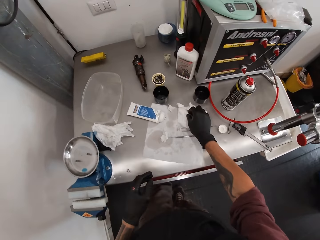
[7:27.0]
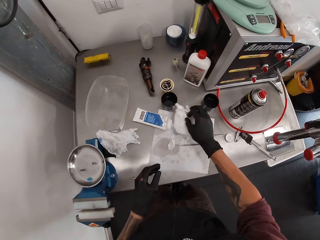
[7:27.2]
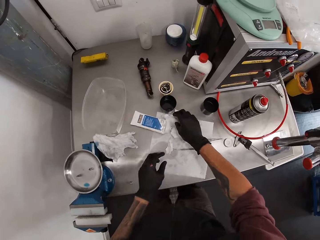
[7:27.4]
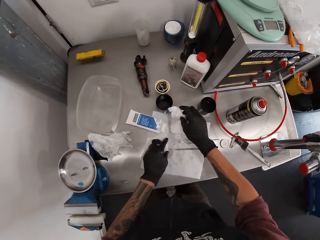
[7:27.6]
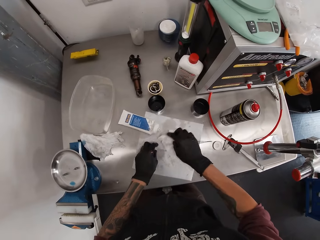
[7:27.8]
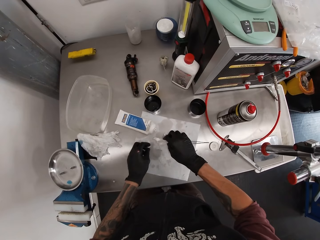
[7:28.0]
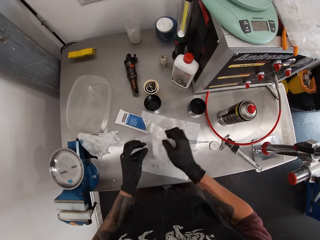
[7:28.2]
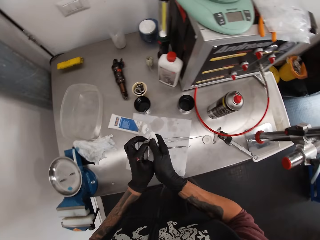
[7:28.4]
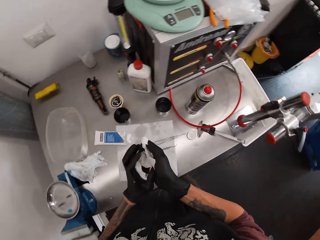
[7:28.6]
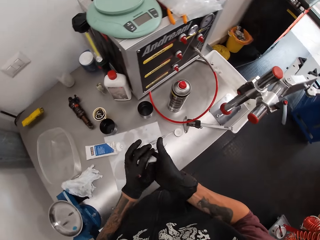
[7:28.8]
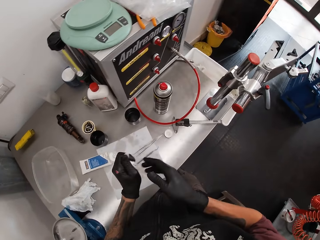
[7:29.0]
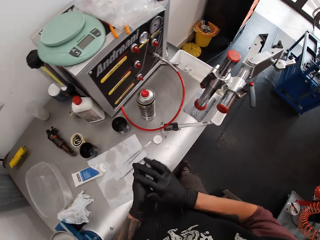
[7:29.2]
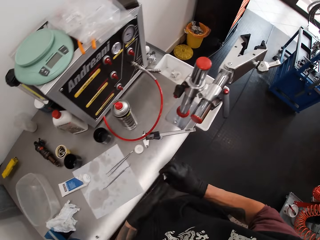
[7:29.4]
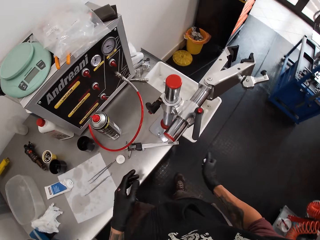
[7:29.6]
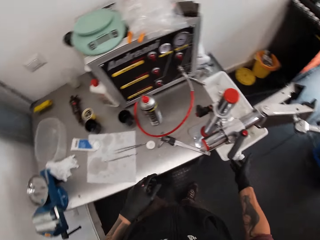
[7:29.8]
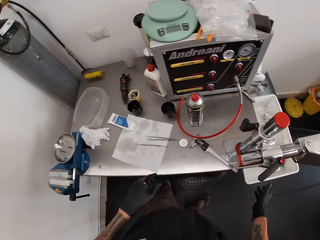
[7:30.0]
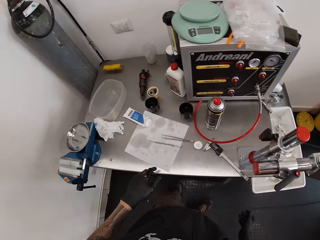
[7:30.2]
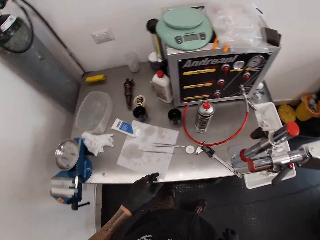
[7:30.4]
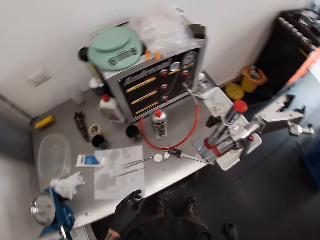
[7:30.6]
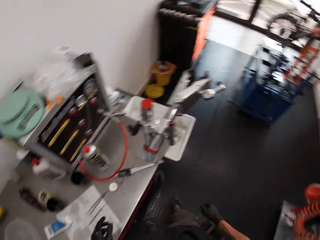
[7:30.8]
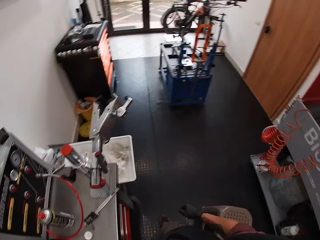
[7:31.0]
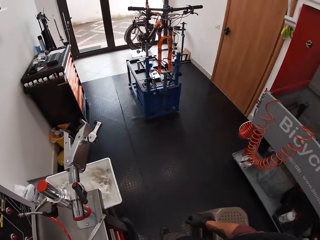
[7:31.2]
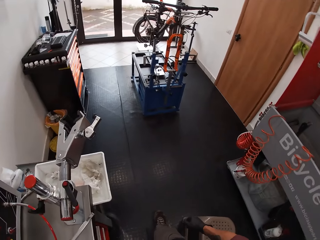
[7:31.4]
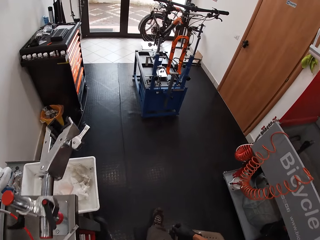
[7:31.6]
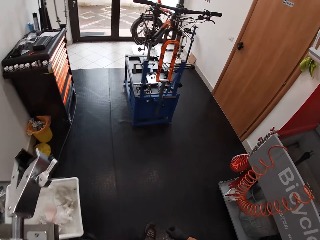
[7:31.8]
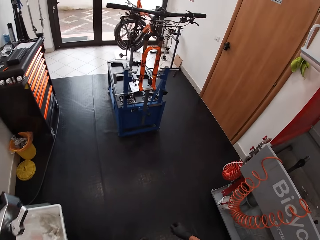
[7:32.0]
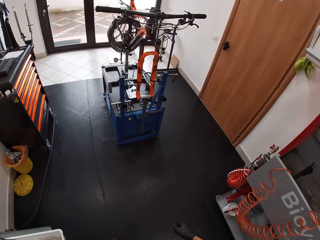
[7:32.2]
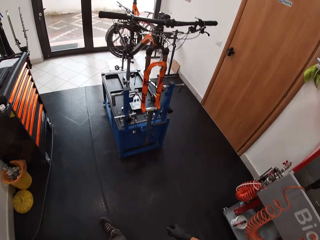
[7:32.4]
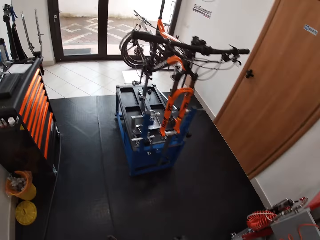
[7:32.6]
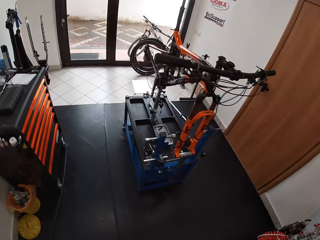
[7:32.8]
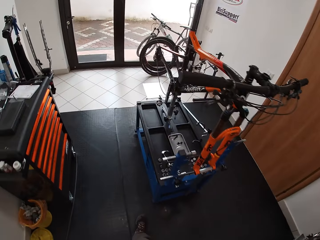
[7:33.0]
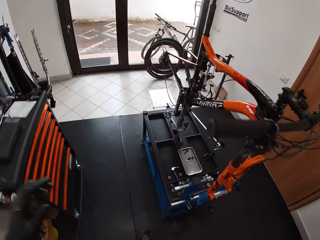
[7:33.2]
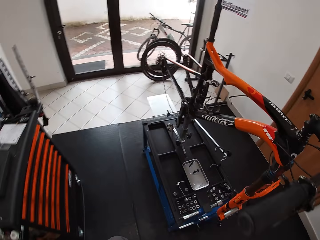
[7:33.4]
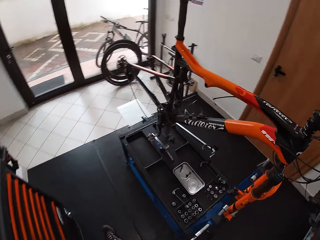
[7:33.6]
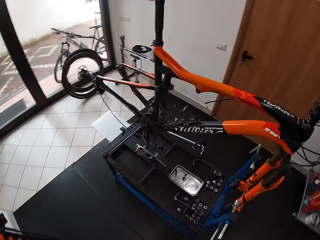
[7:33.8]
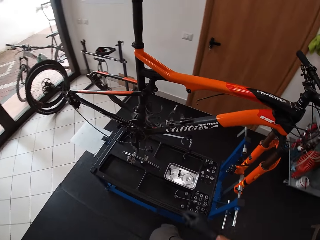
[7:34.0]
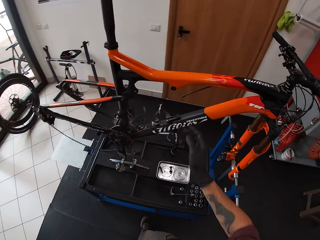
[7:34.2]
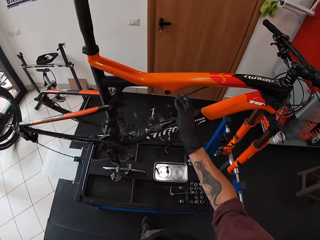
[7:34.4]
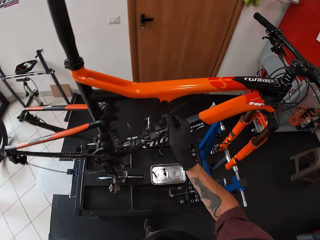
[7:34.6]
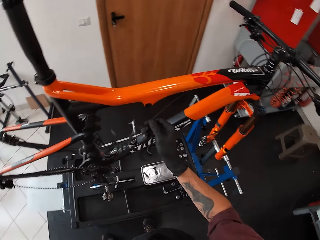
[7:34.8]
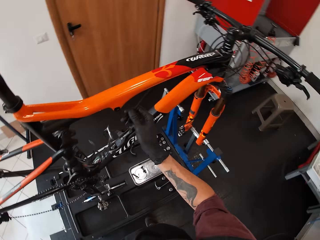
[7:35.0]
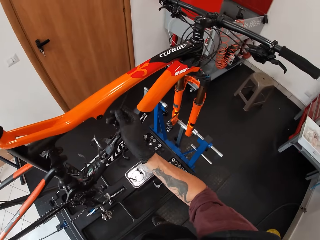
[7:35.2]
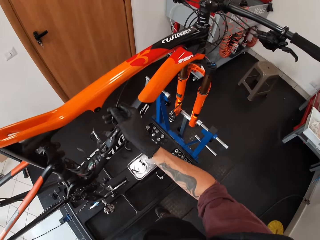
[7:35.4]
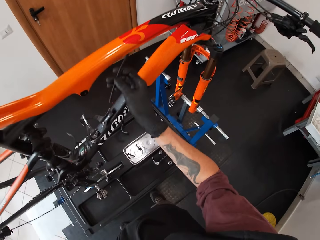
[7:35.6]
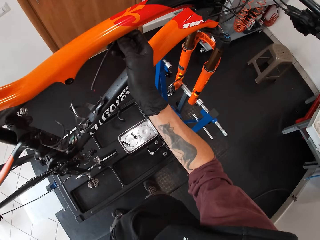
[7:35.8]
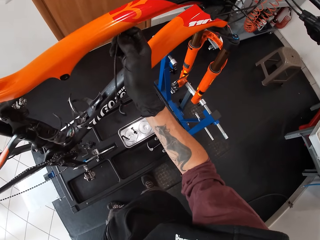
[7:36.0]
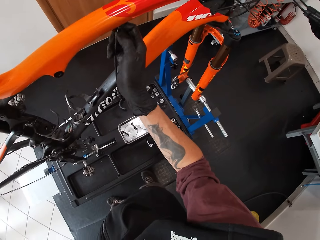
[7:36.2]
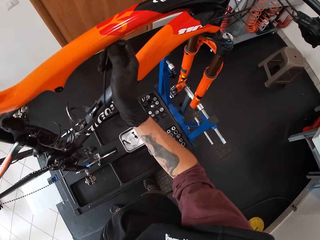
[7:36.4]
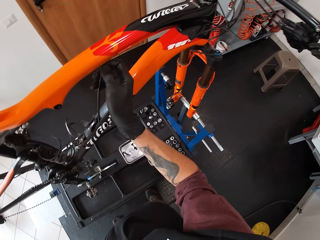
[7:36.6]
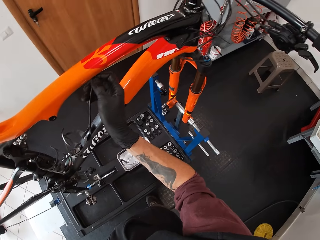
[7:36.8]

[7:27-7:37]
The camera wearer closes the cabinet with his right hand. He picks the pieces of tissues or tissue papers on the slab with his right hand. He squeezes the pieces of tissues with both hands. He throws the tissue papers and walks. He pulls a wire on a bicycle or bike with his right hand. He touches the bike.

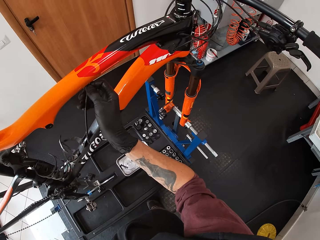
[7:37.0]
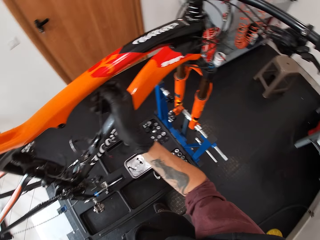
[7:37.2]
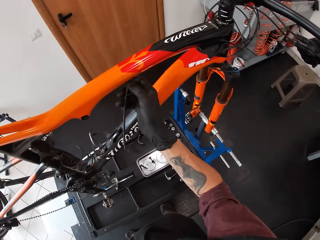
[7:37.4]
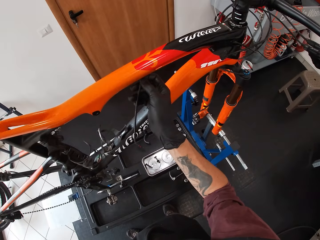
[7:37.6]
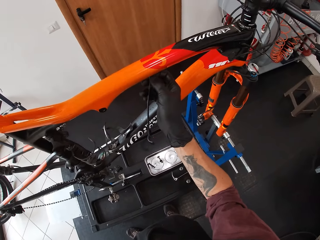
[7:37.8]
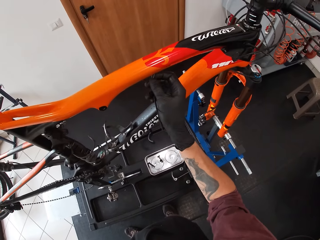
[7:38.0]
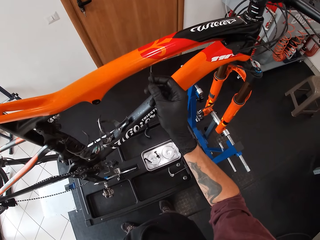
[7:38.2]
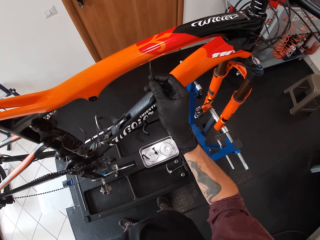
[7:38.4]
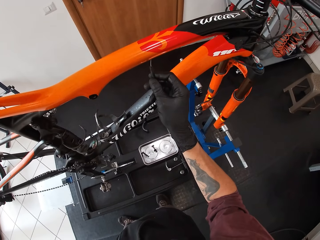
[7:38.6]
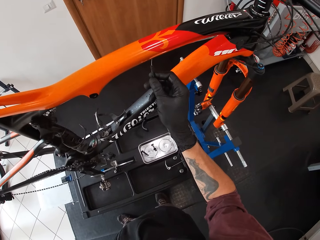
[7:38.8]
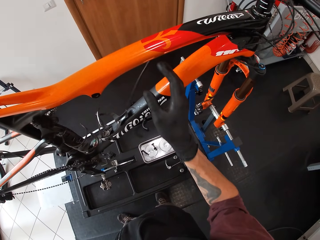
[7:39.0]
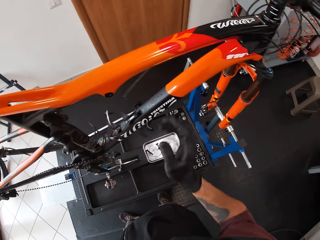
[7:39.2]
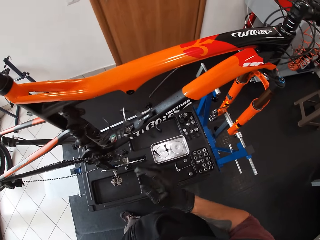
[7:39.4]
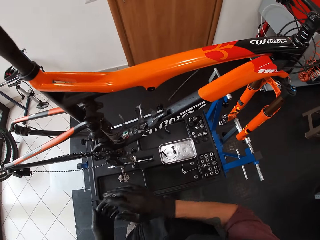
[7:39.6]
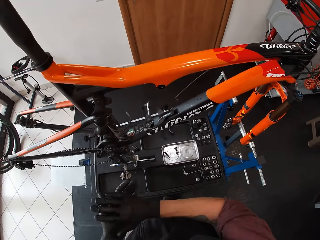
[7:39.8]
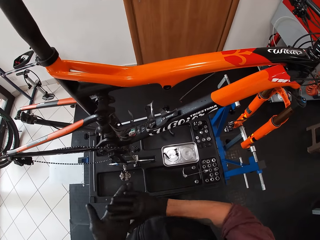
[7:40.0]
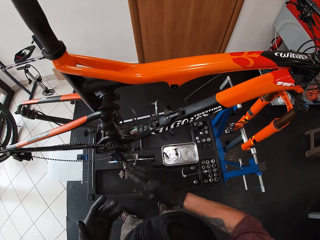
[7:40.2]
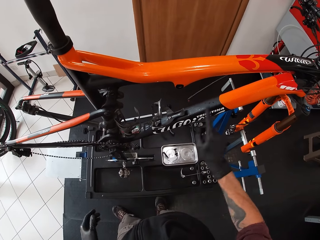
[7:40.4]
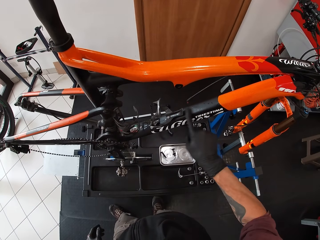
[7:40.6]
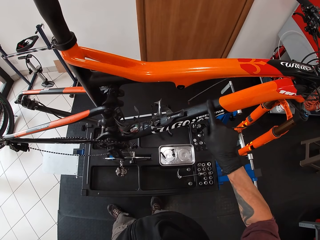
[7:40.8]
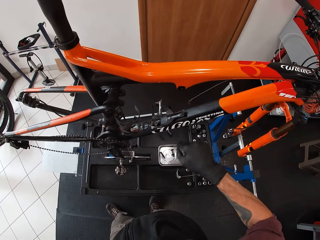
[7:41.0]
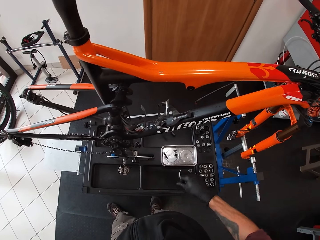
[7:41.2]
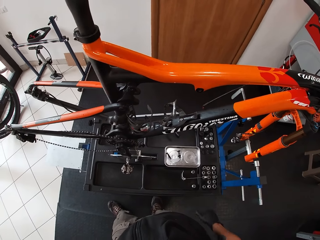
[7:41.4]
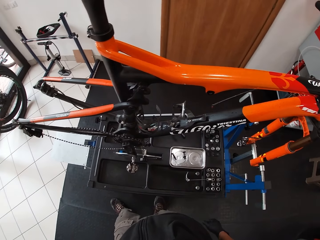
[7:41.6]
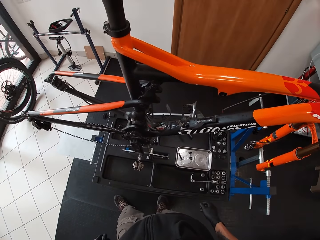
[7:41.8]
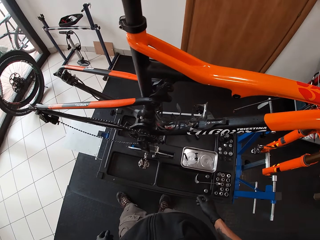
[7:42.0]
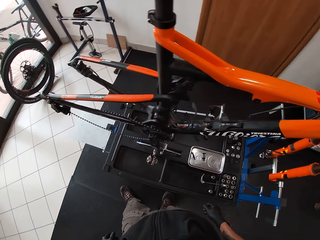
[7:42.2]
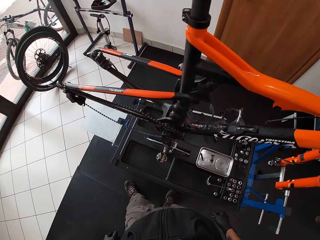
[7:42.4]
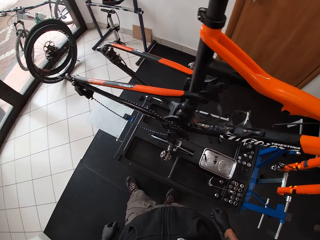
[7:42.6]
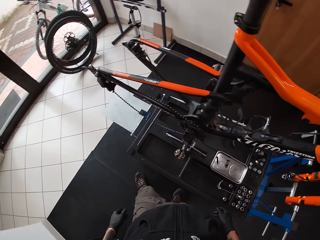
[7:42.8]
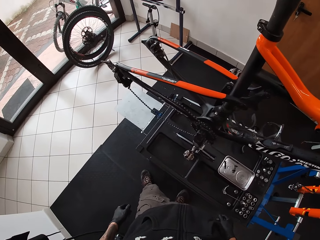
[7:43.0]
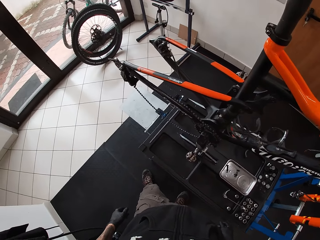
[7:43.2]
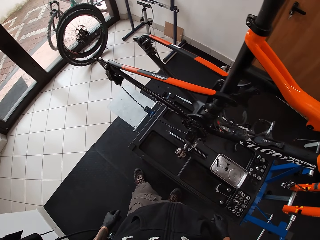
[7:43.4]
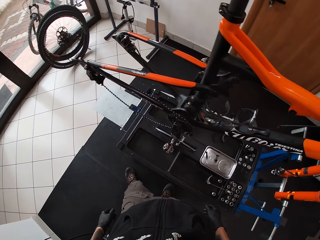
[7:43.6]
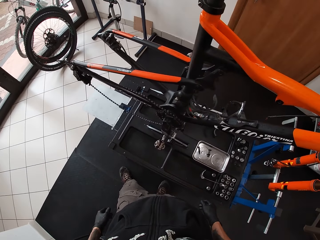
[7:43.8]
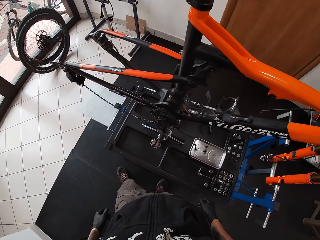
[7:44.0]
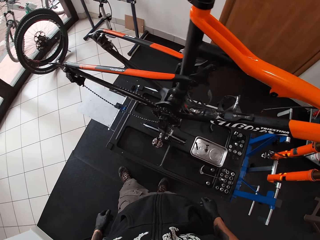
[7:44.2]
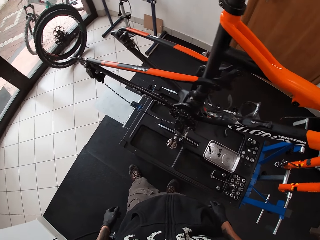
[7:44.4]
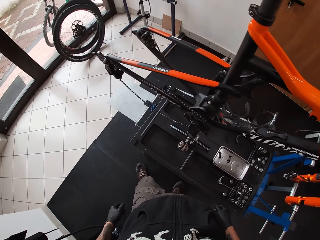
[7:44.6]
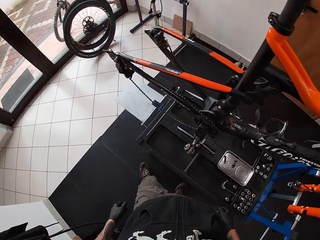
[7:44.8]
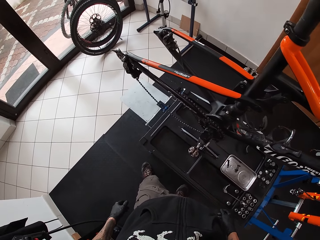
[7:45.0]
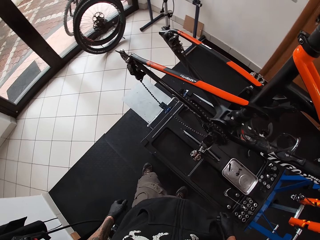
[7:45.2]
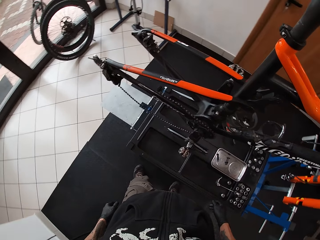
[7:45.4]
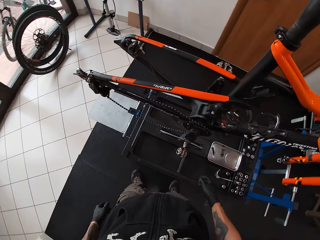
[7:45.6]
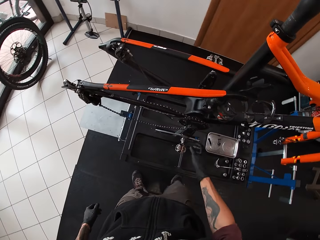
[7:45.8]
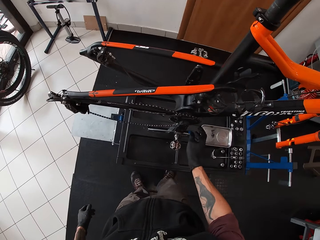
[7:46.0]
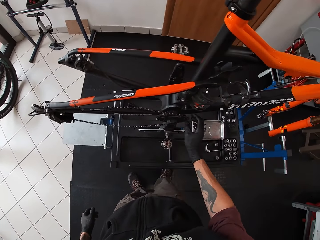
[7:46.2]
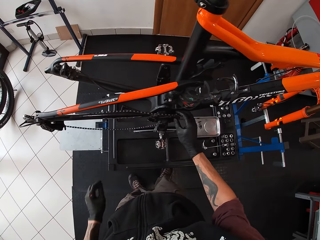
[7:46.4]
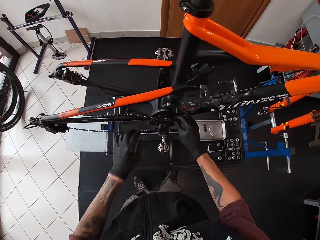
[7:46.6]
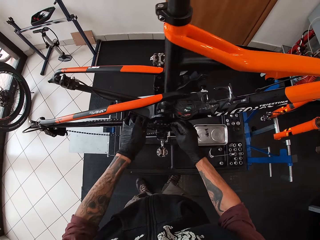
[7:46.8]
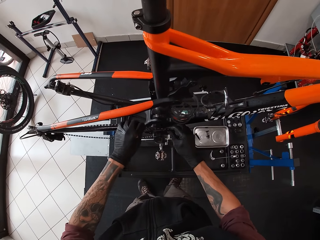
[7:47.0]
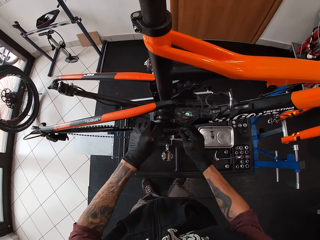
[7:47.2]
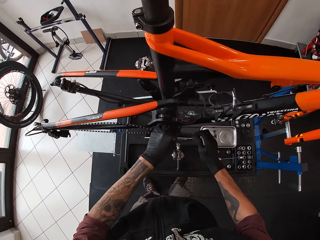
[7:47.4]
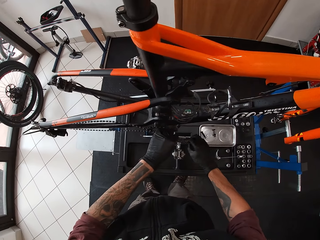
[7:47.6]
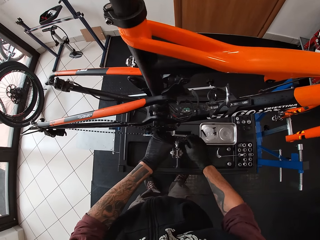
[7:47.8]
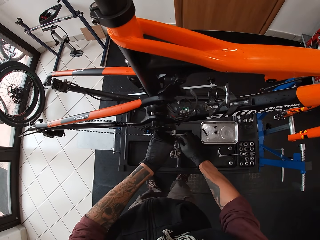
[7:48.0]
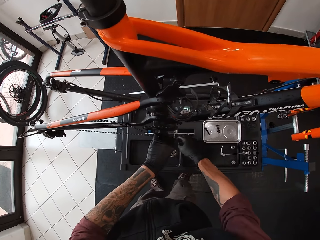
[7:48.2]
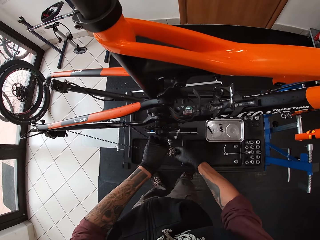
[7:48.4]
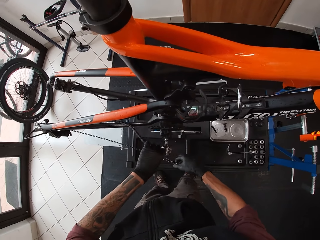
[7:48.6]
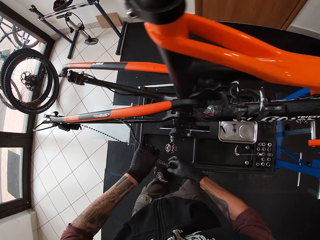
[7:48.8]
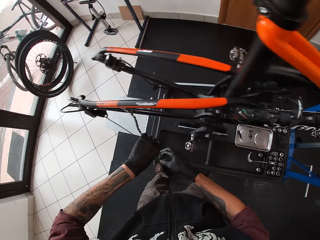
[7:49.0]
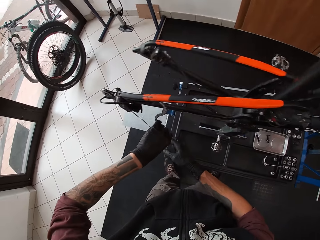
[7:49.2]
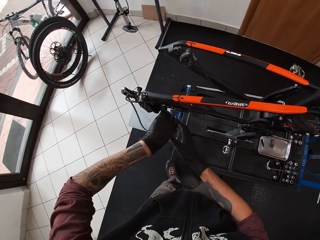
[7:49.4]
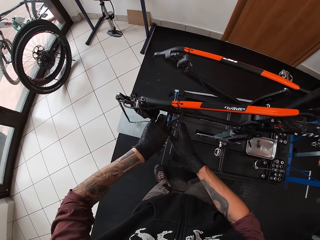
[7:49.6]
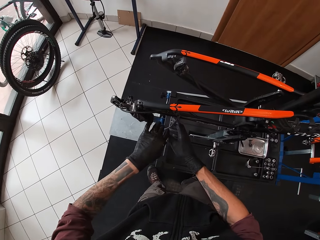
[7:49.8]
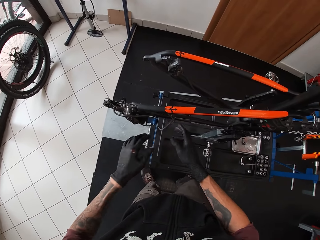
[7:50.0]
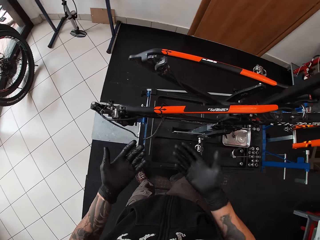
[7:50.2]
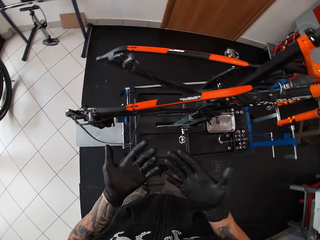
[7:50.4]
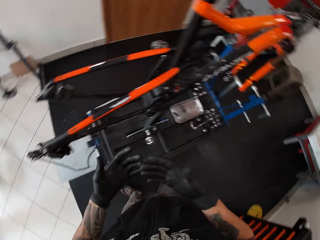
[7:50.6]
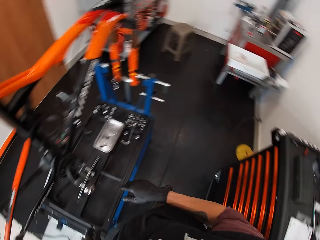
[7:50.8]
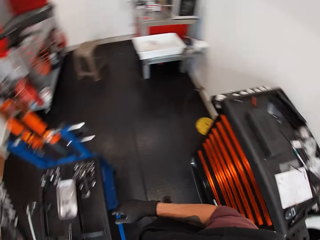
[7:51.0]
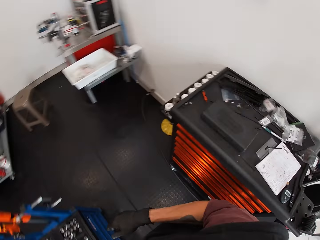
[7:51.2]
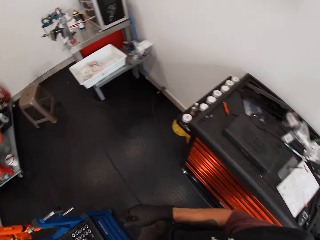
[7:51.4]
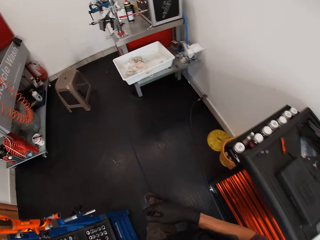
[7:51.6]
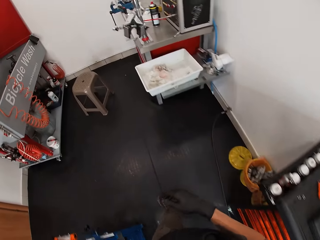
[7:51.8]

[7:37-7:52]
The camera wearer leaves the wire. He rubs his palm together. He touches the bike with the finger. He wipes the surface of the bicycle with his right index finger. He removes the finger from the bike. He looks around. He touches the bike chain. He removes the chain from the chain holder. He removes the wheel of the bicycle with both hands. He looks at the hands.
